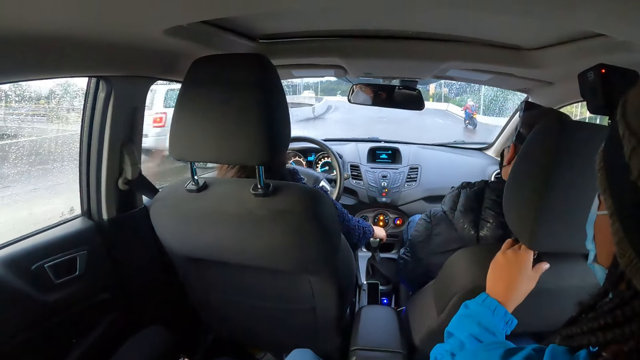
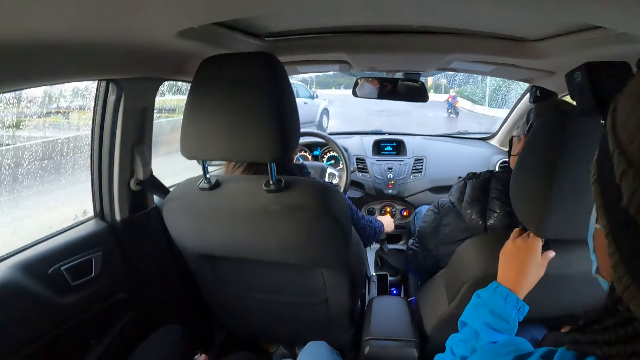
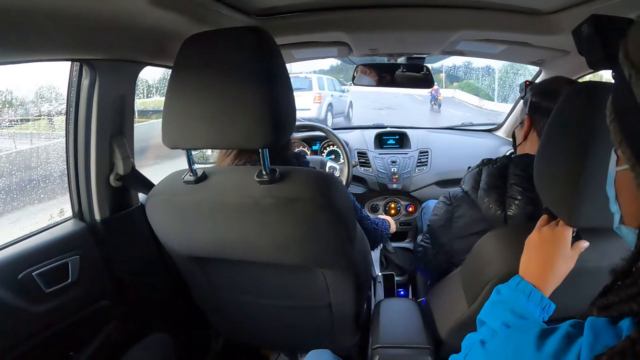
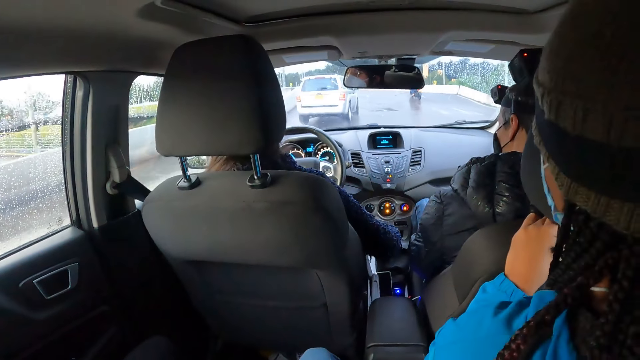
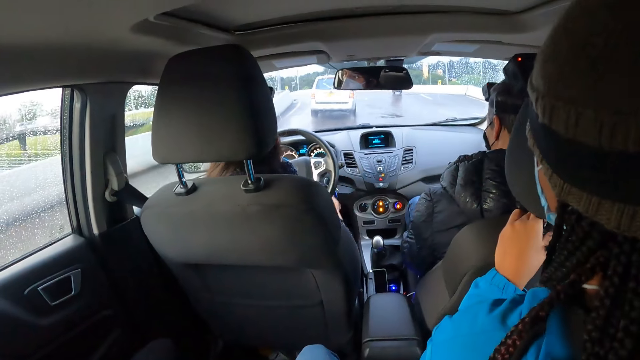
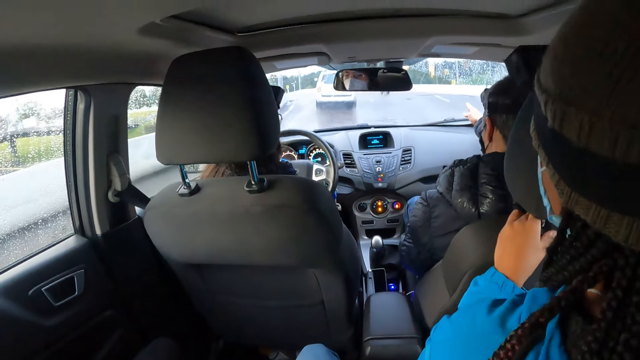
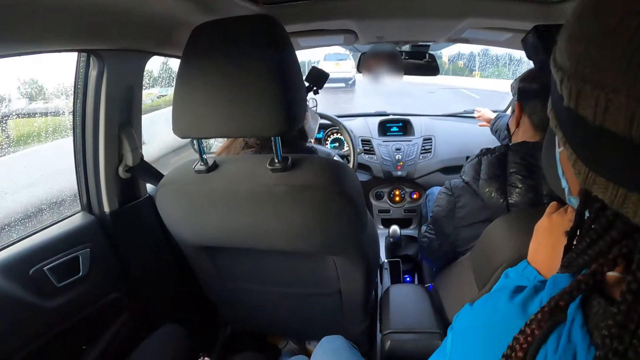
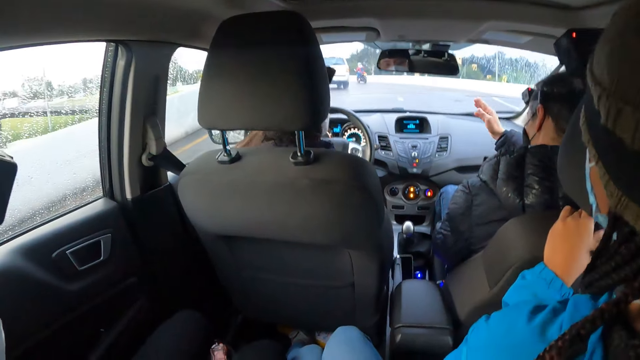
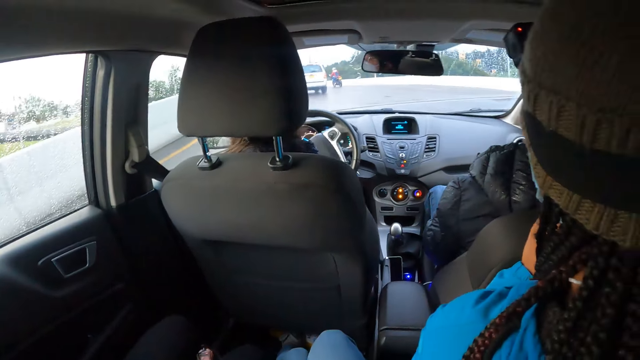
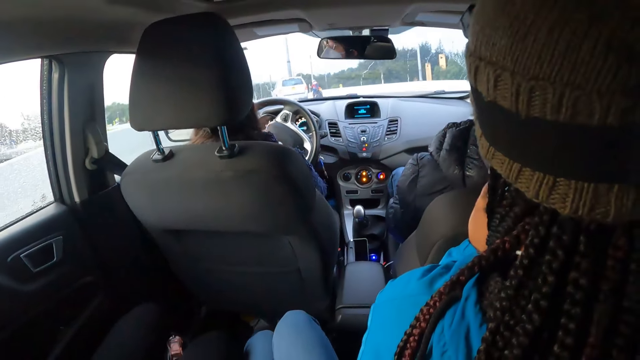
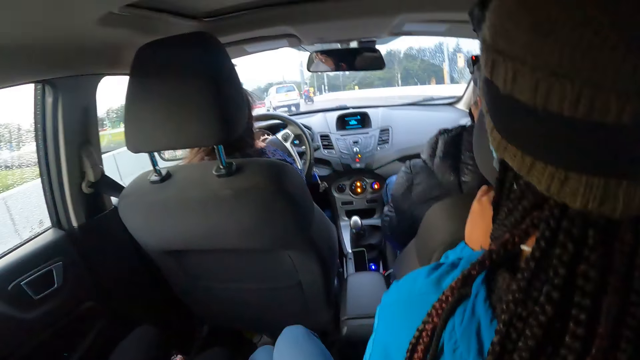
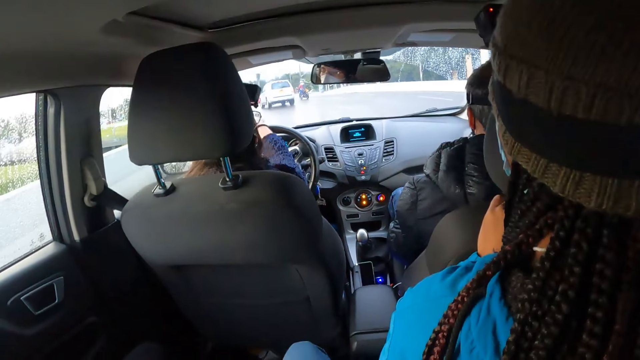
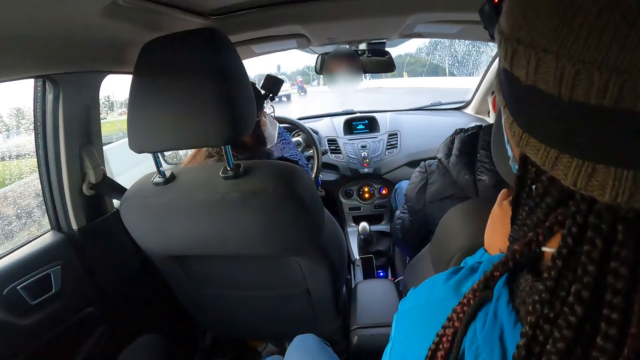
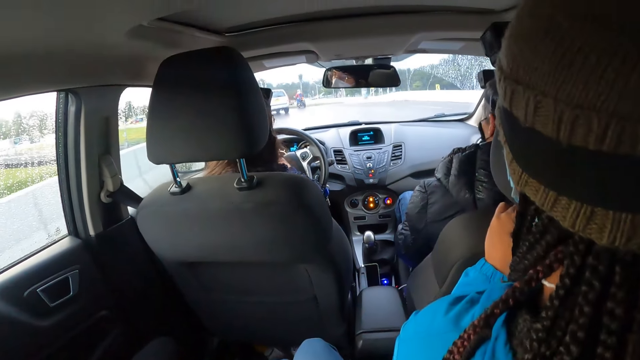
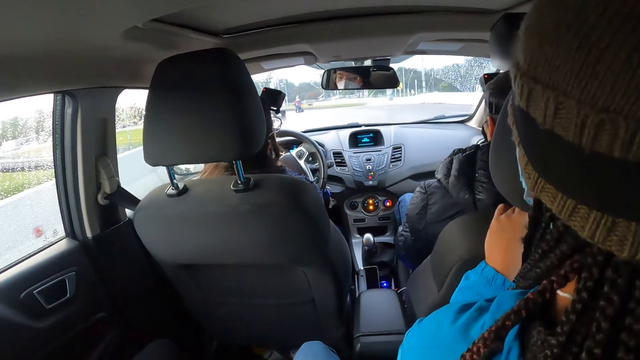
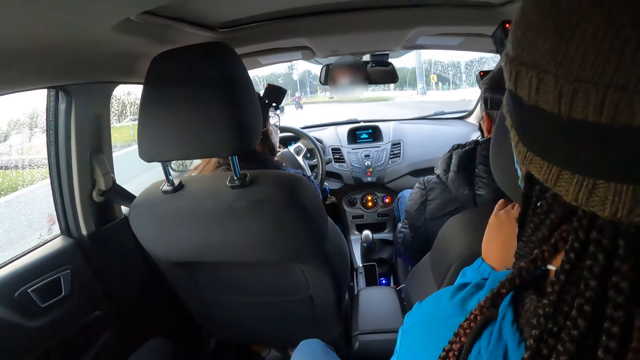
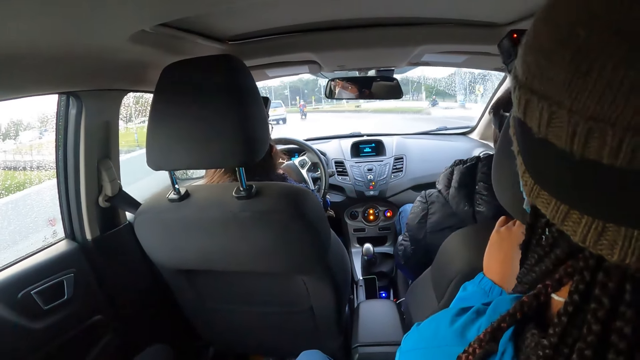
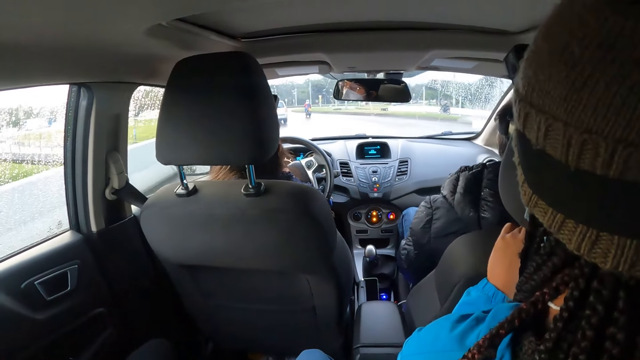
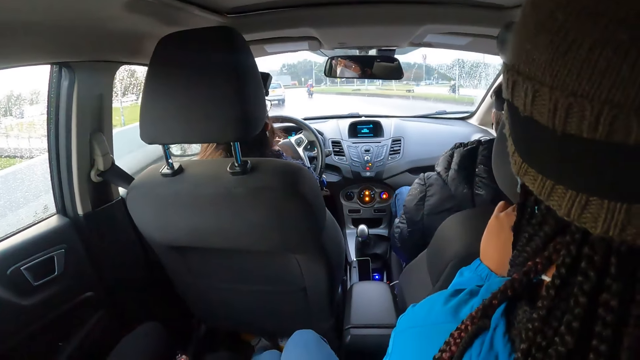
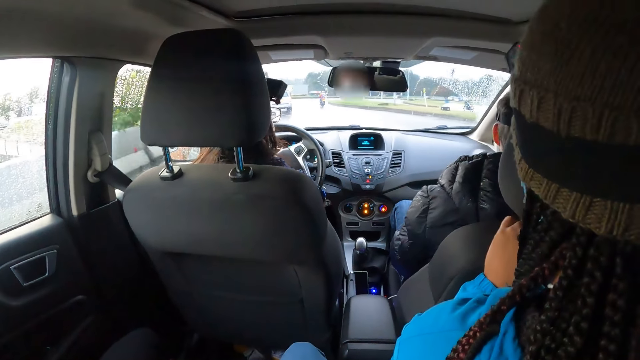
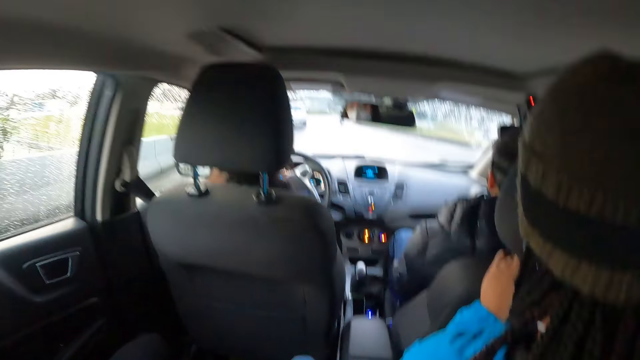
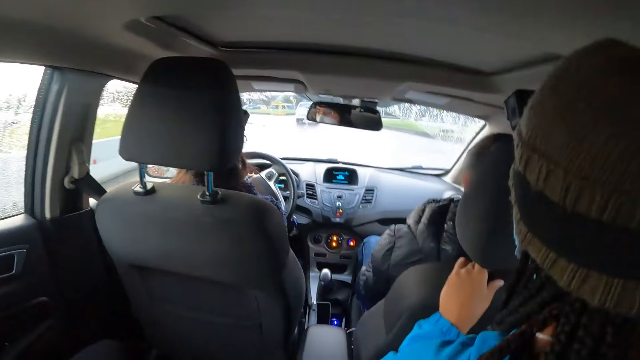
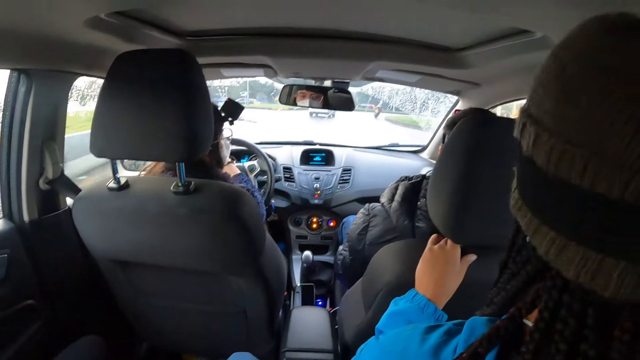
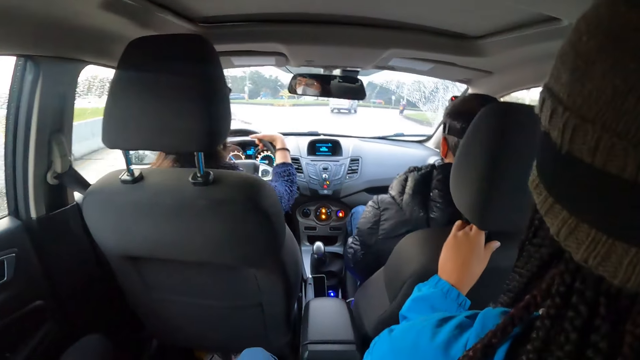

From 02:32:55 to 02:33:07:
The woman drives the car on the road with the steering in both hands.

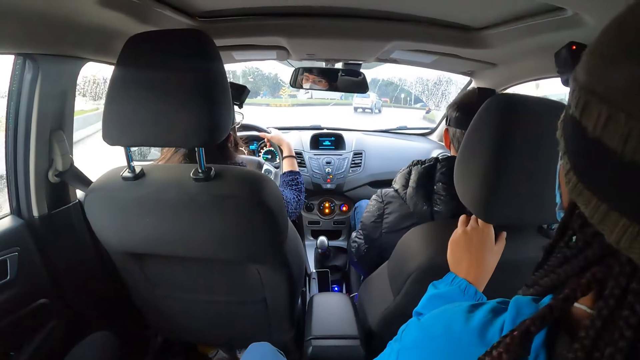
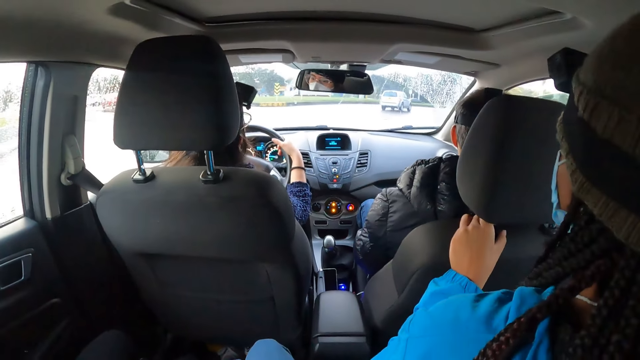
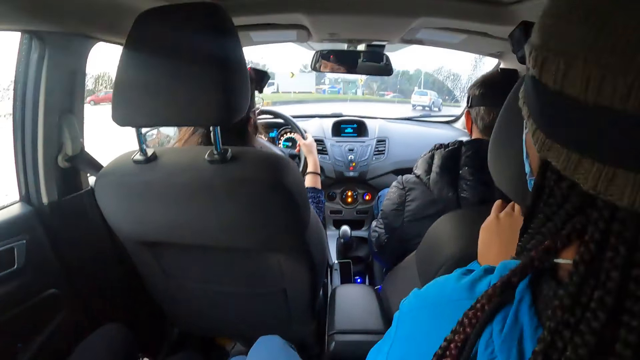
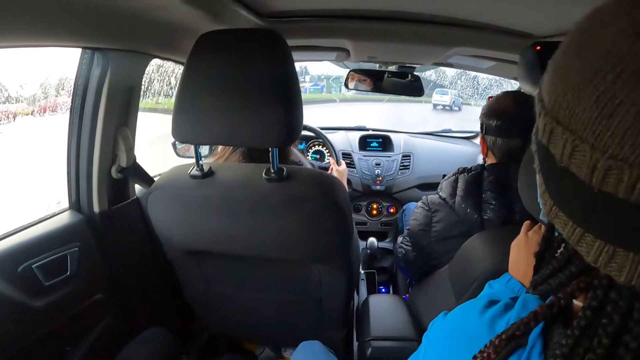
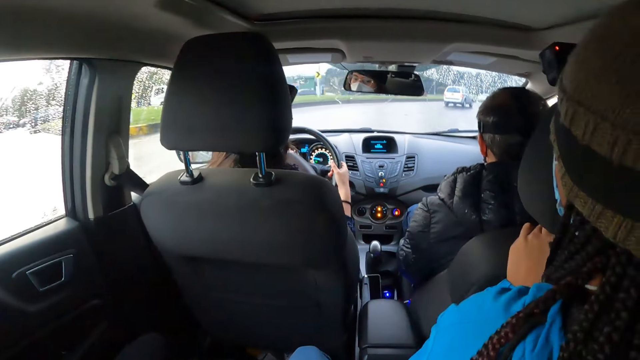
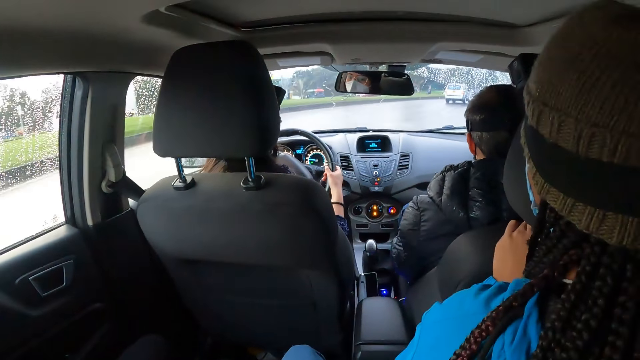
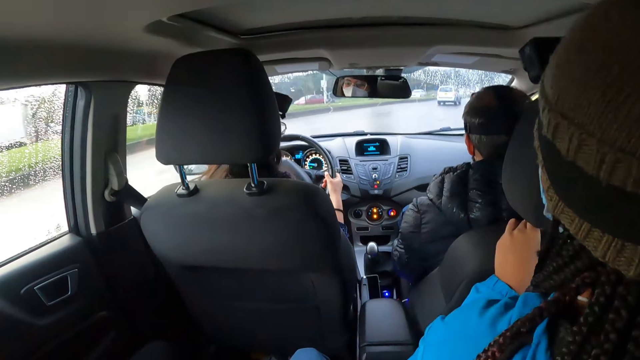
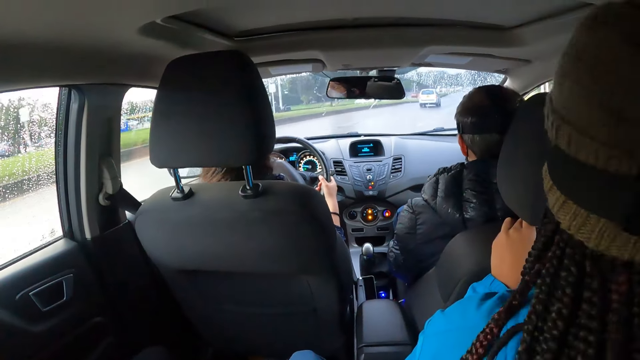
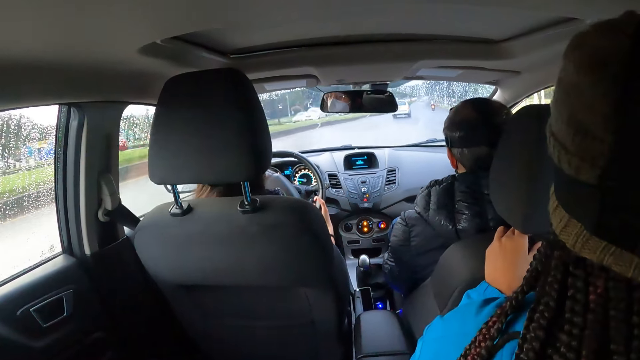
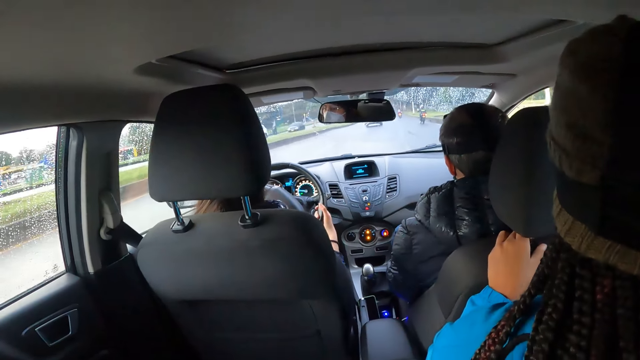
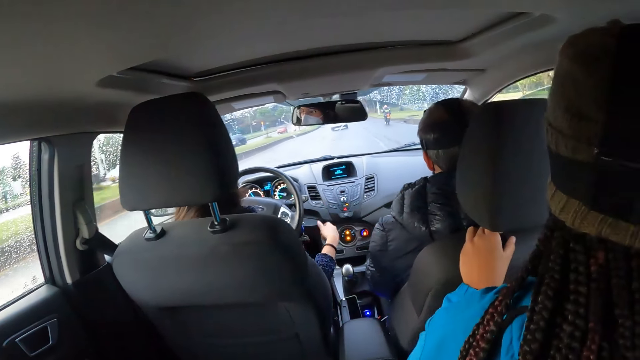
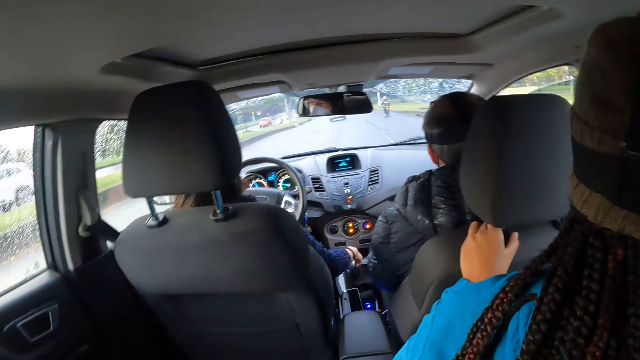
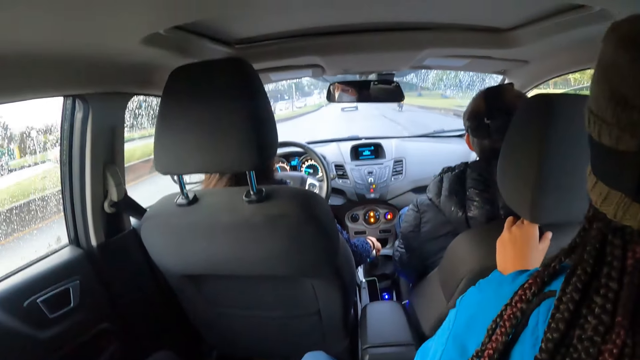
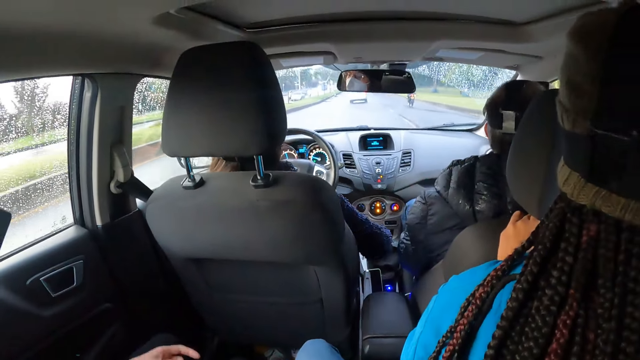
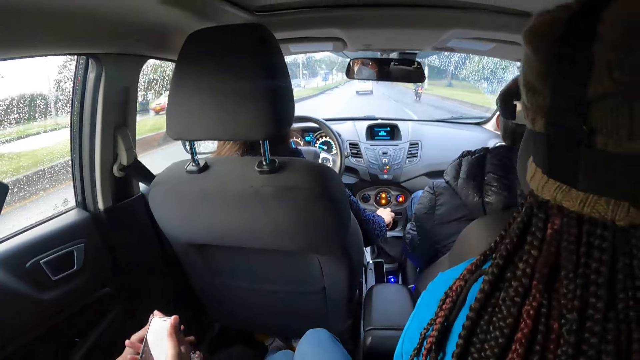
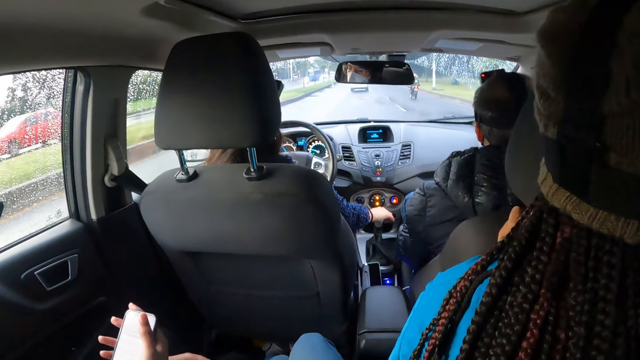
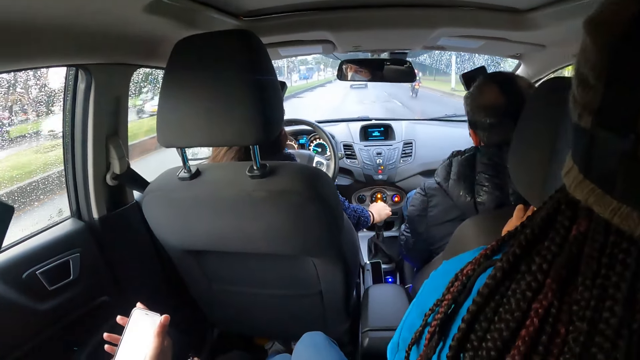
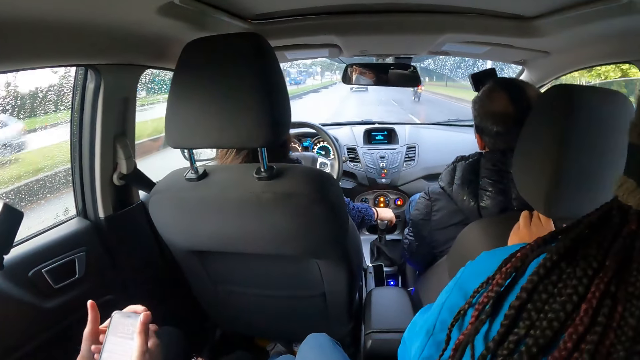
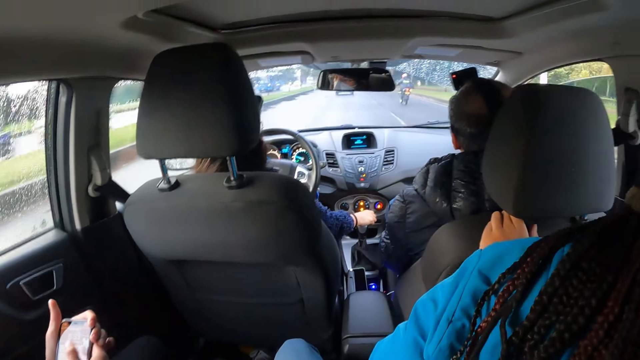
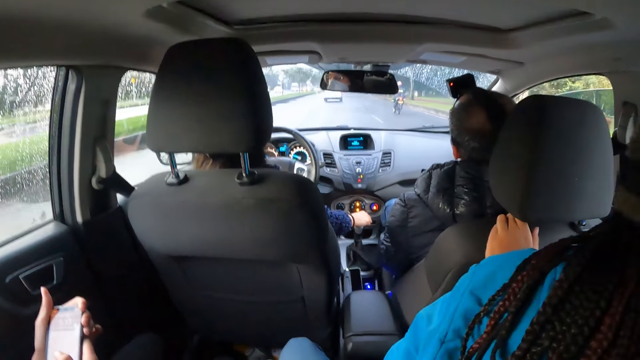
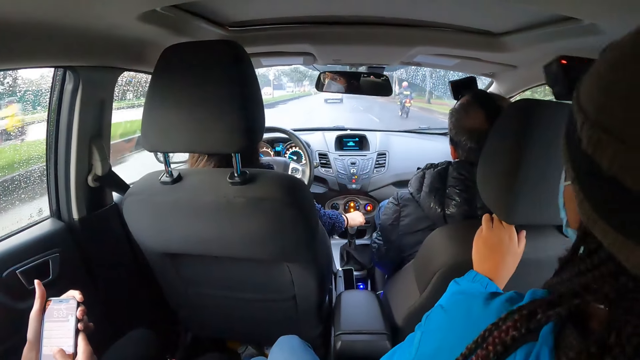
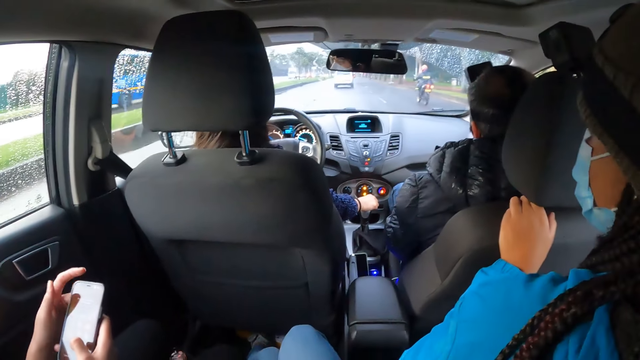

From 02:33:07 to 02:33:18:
The woman uses the hand gear with her right hand. Another woman holds the phone with her hands. The other woman operates the phone with her right hand.
